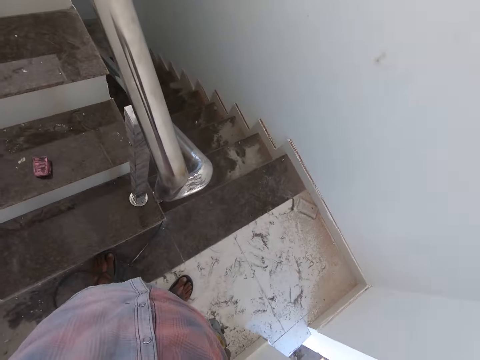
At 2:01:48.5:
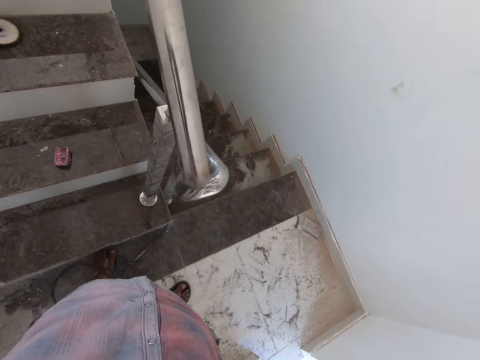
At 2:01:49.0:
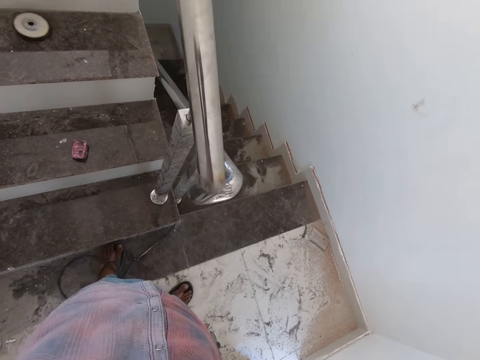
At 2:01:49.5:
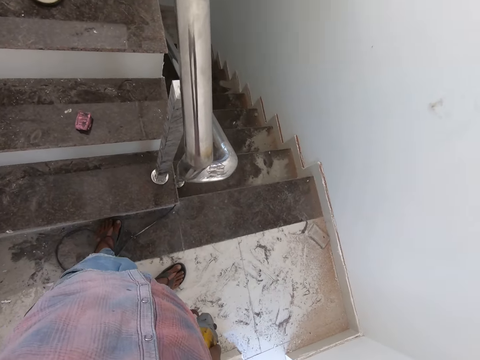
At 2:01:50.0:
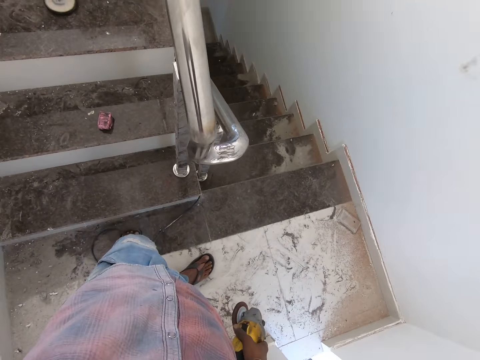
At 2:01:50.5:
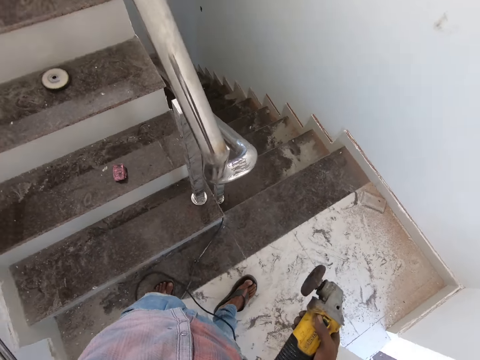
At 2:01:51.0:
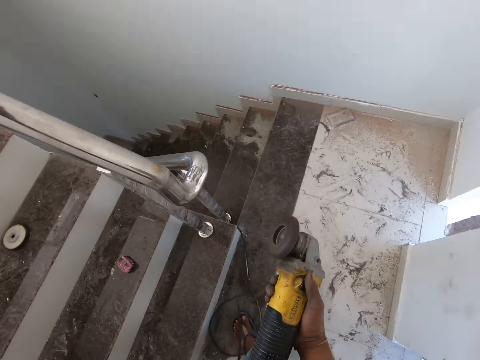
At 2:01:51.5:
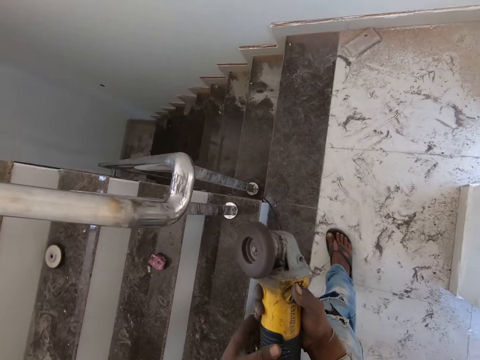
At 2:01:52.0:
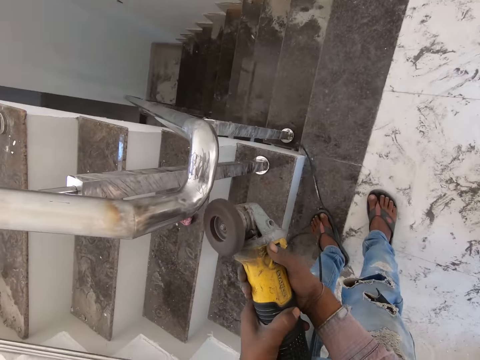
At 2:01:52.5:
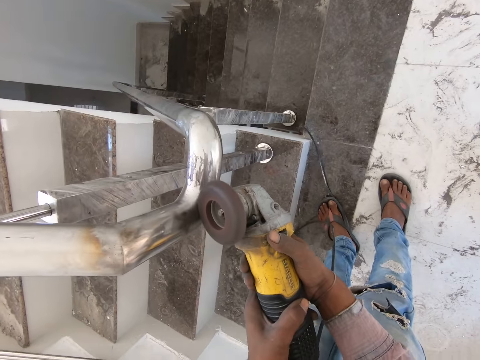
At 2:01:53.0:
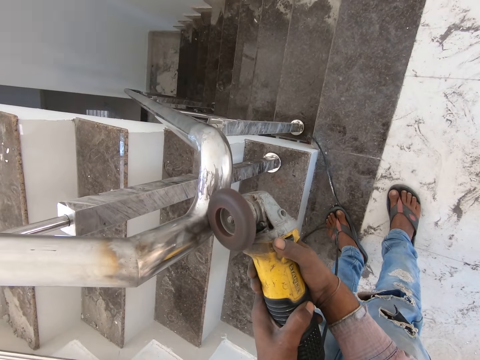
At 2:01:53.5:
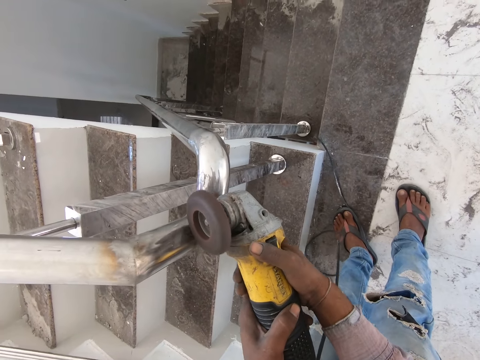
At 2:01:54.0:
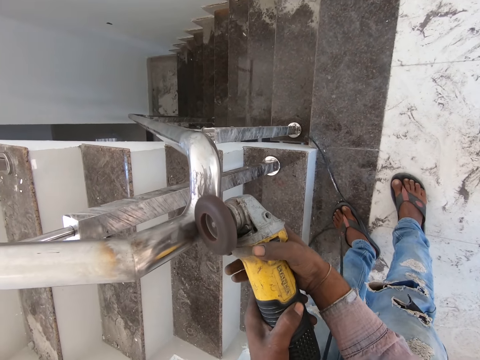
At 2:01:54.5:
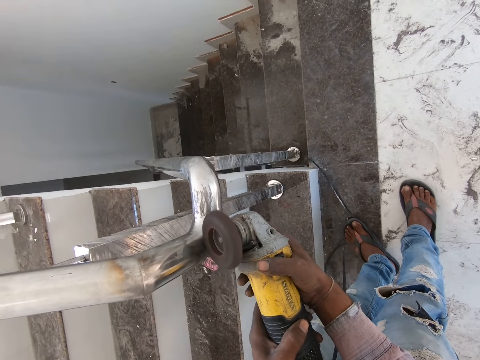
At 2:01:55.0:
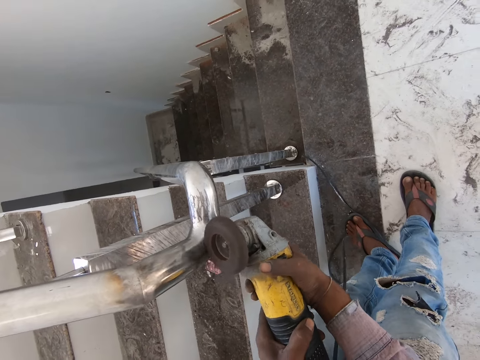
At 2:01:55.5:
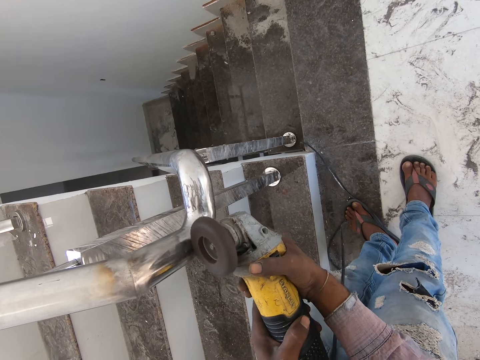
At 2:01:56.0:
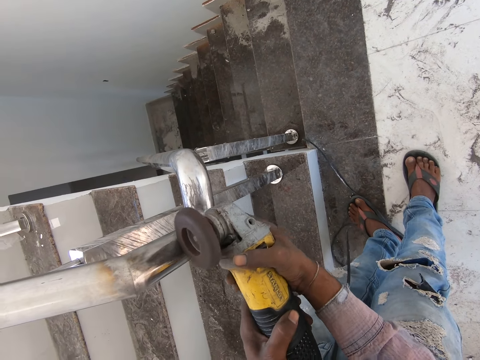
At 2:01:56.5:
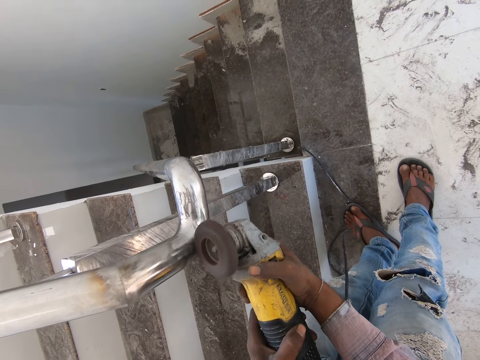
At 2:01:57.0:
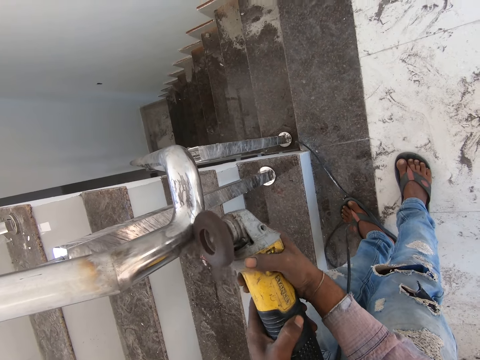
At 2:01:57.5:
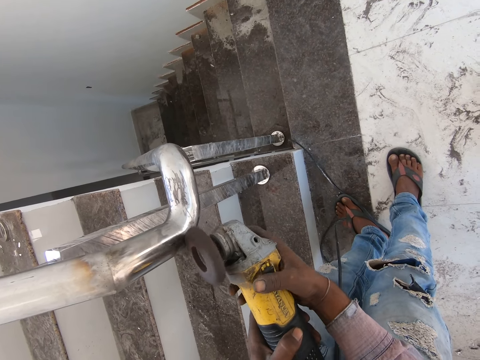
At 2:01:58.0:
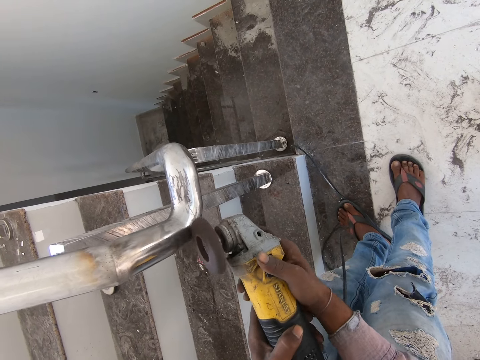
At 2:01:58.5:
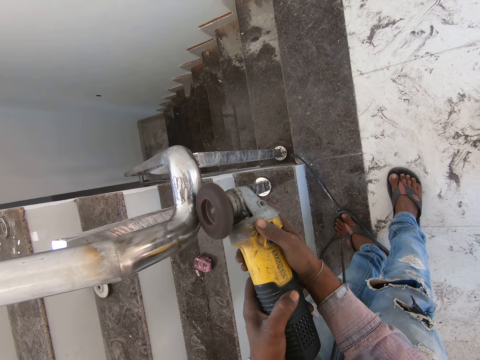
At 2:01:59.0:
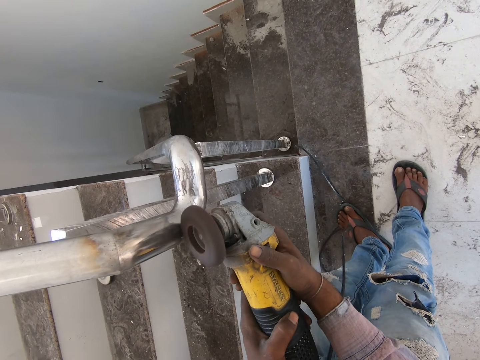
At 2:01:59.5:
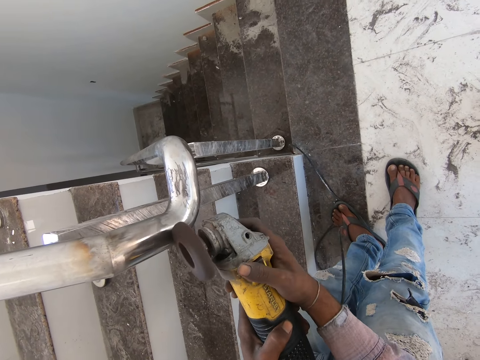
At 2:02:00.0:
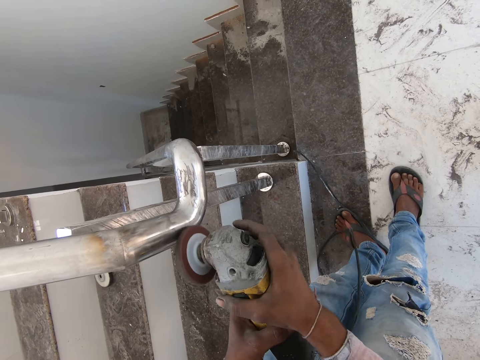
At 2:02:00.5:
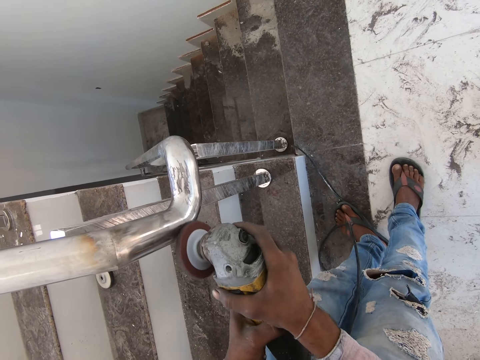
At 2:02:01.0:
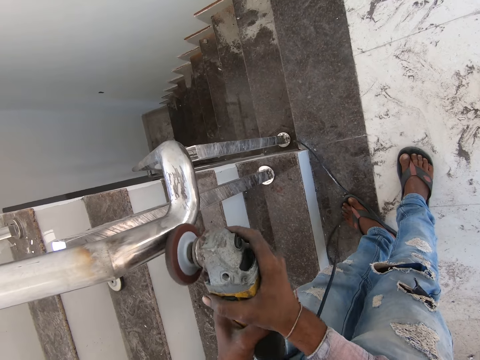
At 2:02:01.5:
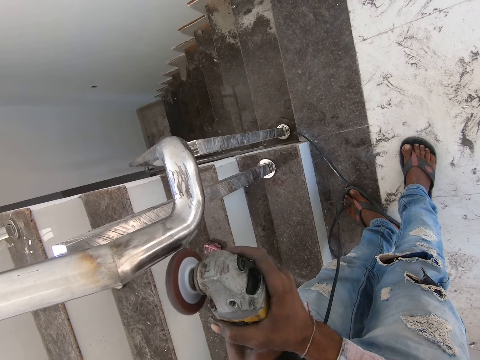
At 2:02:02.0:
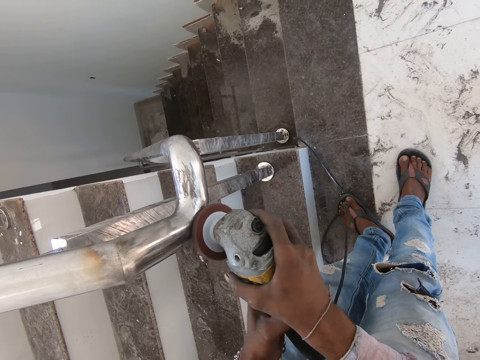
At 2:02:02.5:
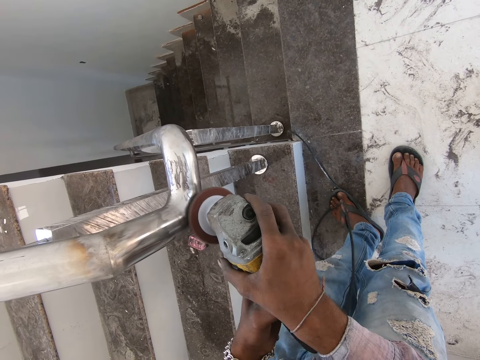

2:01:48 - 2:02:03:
The camera wearer adjusts the camera. They turn on the angle grinder, hold the angle grinder with both hands, and polish the steel using the angle grinder.

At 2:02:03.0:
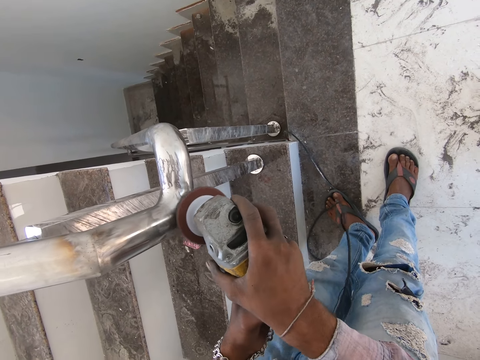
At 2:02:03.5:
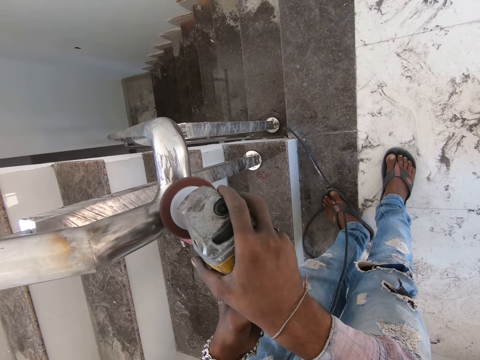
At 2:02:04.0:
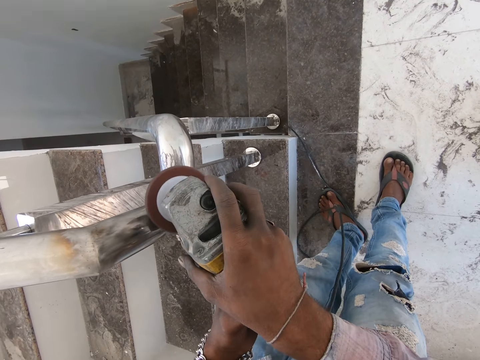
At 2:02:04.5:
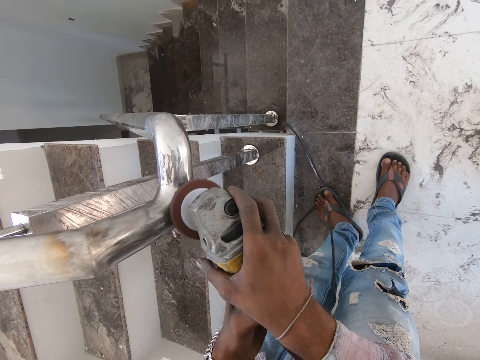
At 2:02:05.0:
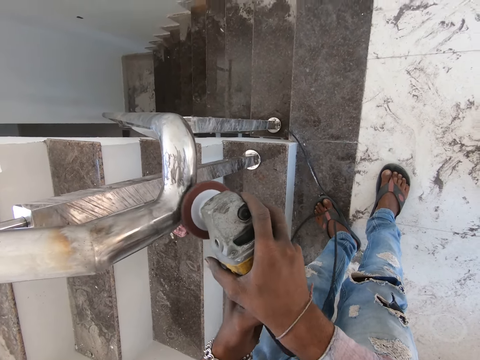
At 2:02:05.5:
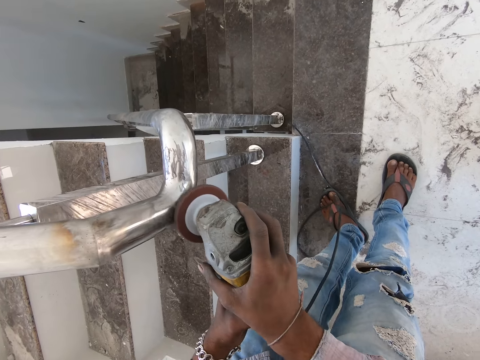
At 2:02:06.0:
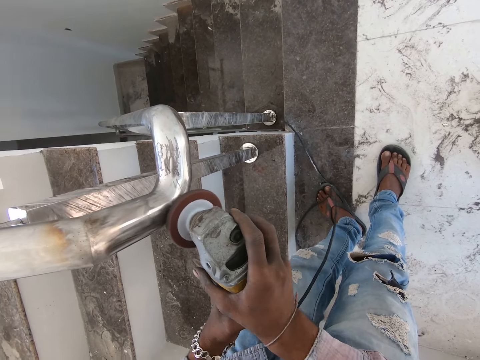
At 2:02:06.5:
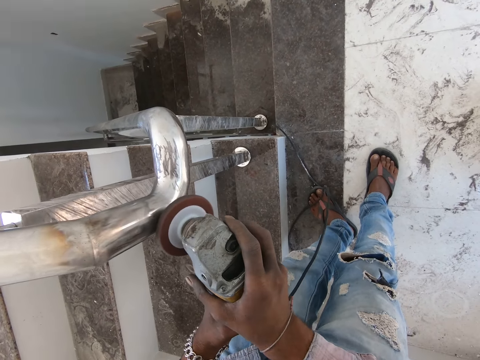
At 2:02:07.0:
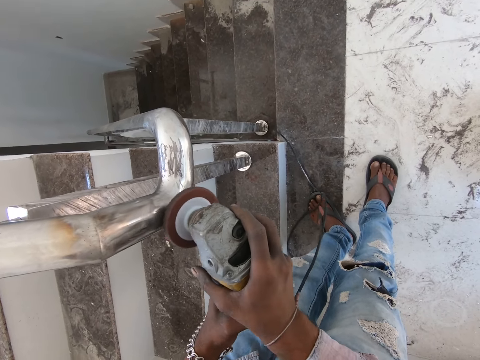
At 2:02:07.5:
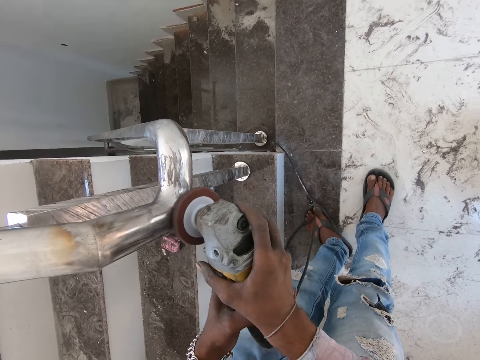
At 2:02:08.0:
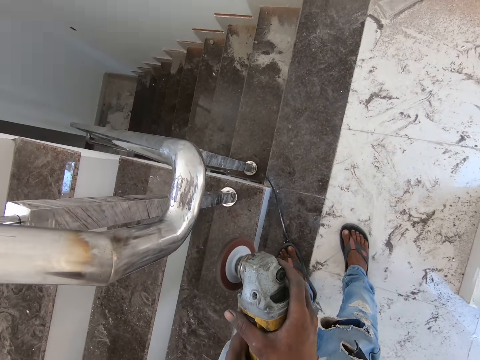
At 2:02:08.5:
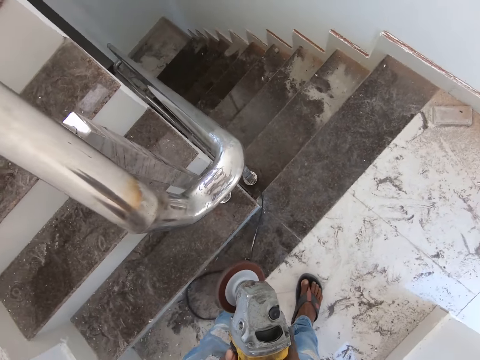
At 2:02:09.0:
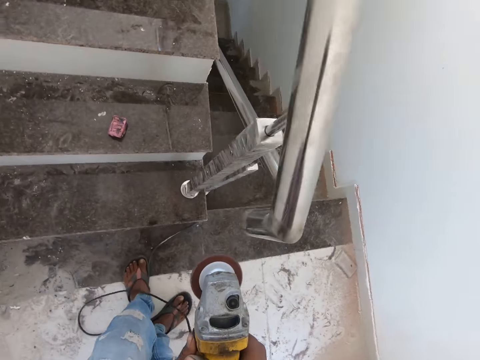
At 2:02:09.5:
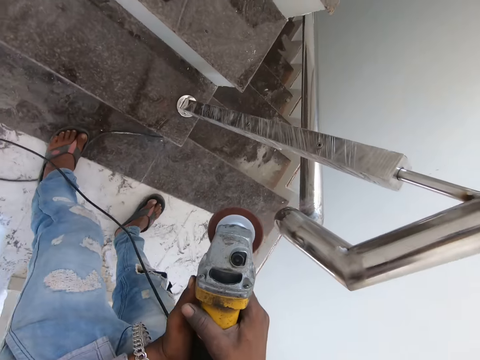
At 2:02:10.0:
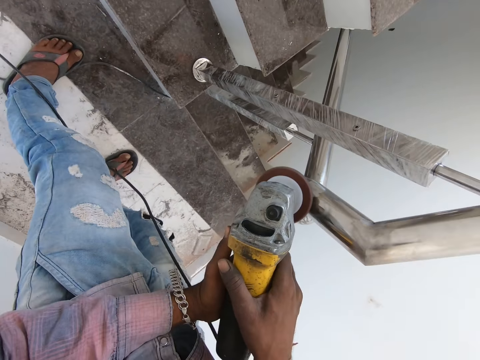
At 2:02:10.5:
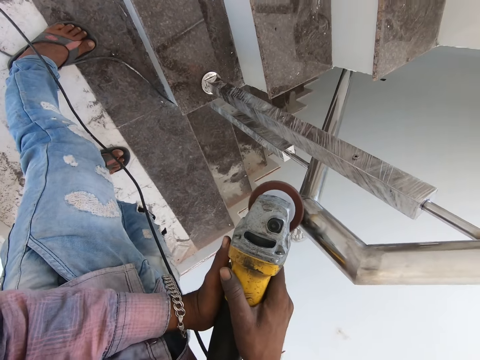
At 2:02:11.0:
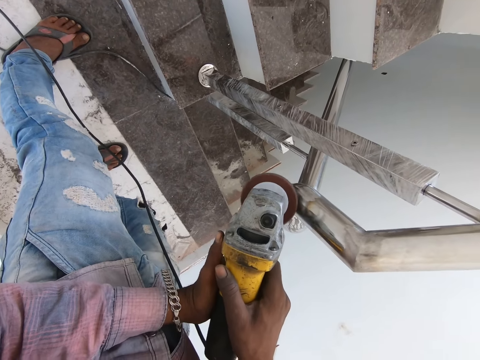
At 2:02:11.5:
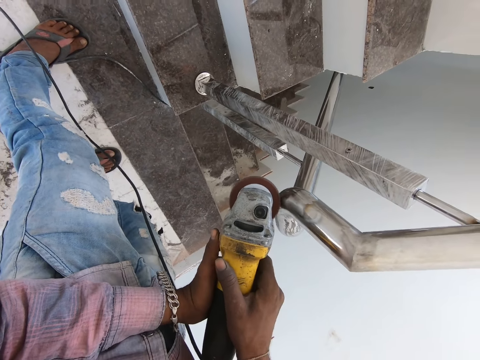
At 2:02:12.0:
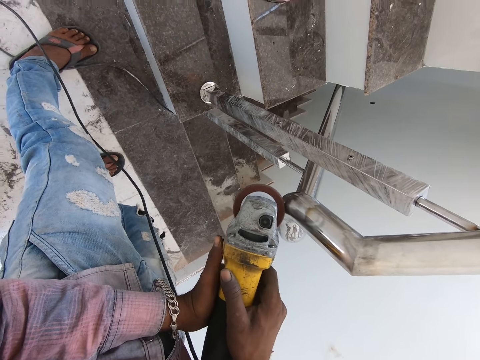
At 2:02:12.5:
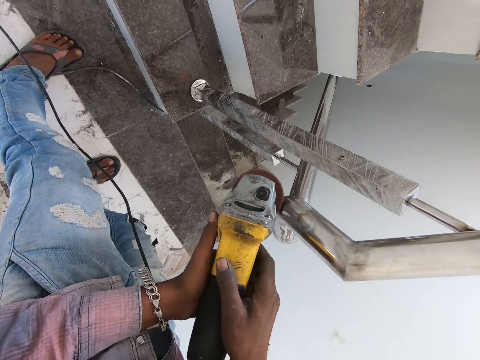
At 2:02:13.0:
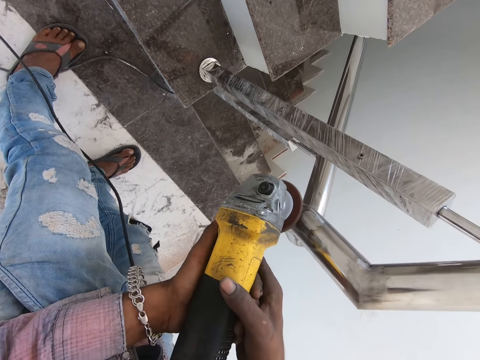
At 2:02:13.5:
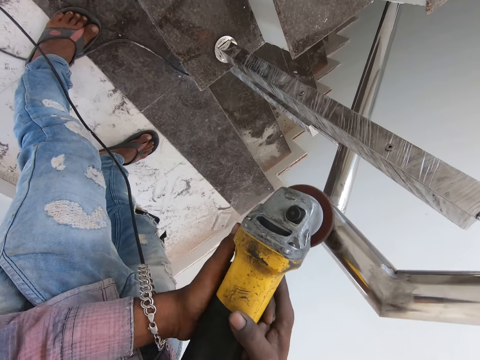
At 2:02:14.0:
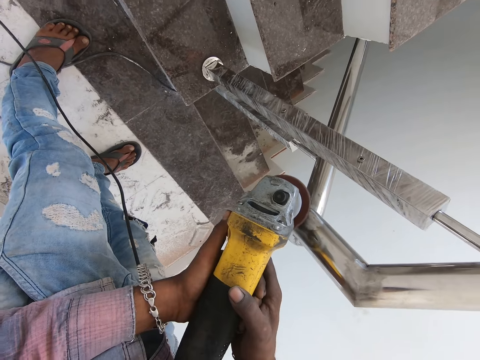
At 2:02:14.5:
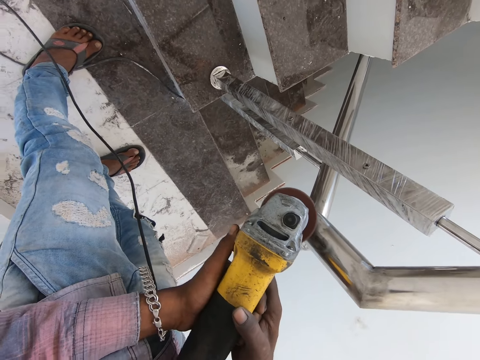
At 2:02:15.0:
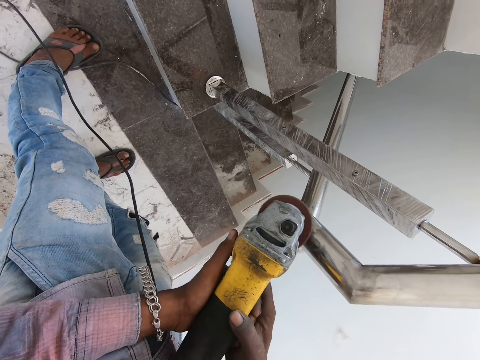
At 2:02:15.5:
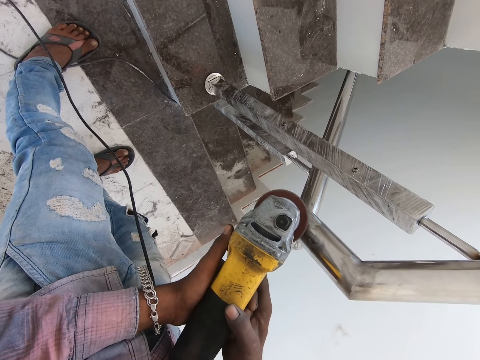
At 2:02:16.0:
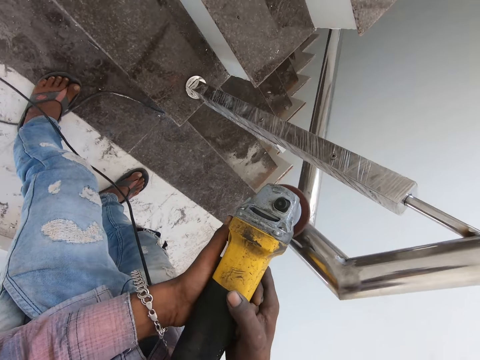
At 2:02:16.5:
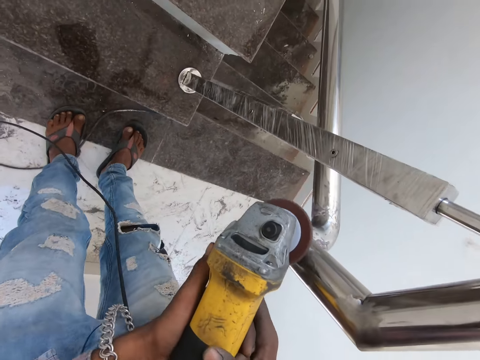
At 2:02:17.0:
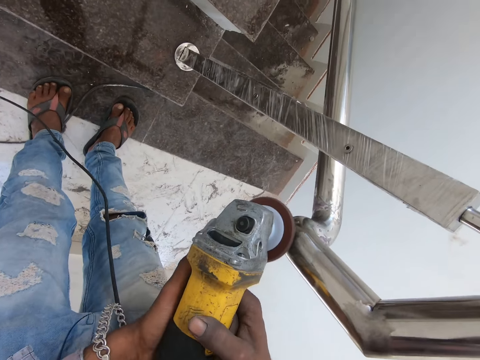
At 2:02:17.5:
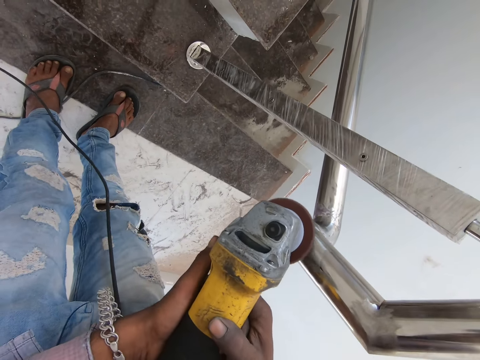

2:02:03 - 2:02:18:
The camera wearer removes the angle grinder from the steel. They polish the steel using the angle grinder.
